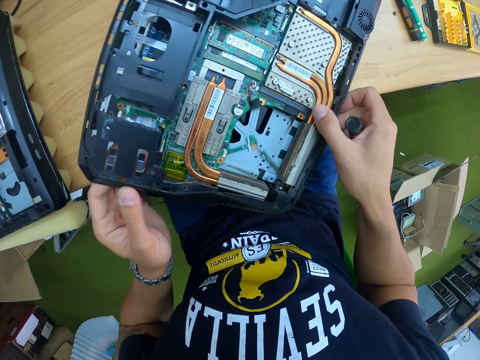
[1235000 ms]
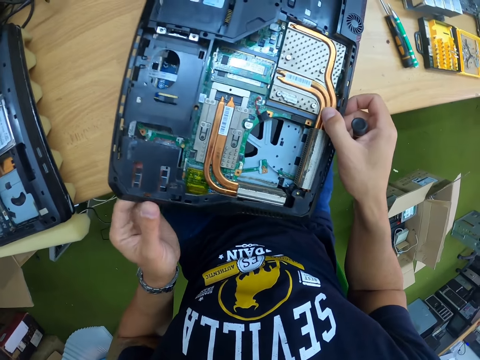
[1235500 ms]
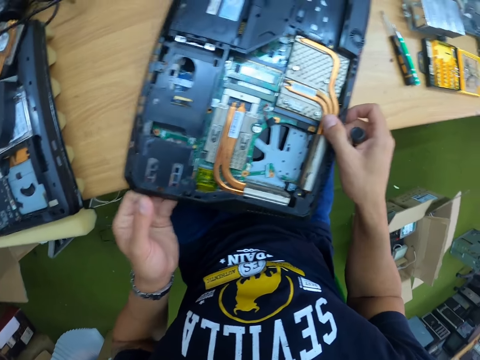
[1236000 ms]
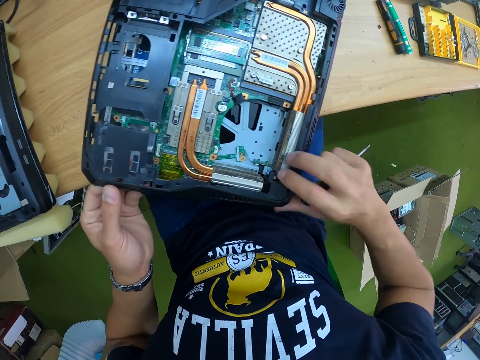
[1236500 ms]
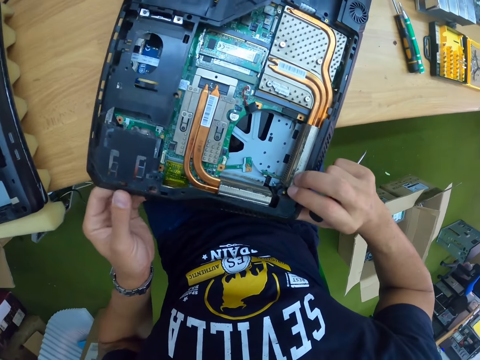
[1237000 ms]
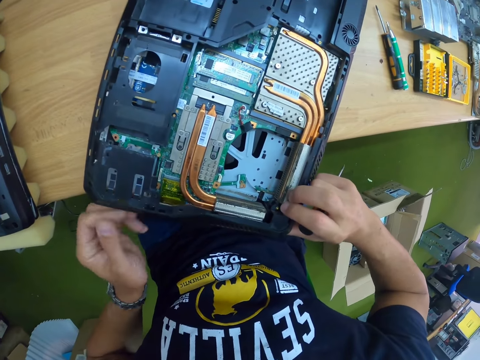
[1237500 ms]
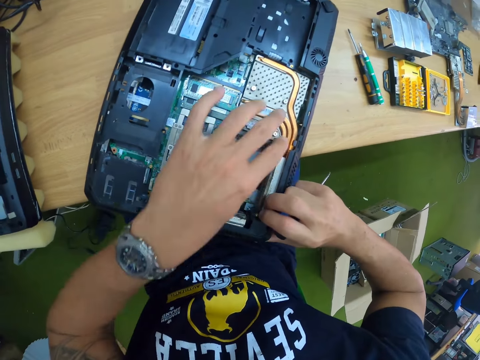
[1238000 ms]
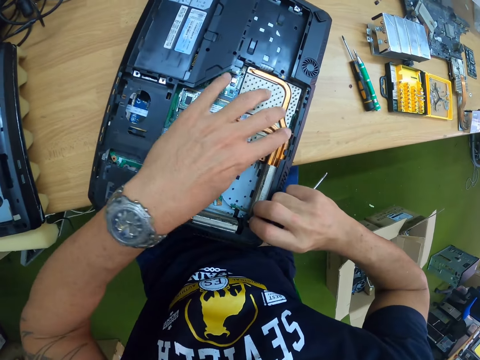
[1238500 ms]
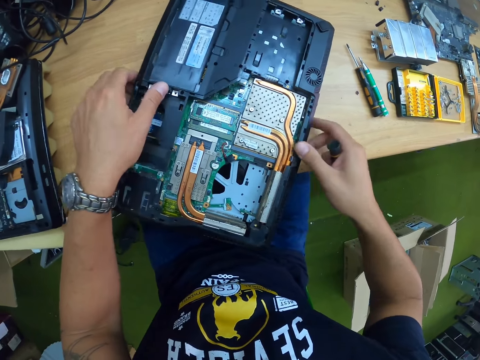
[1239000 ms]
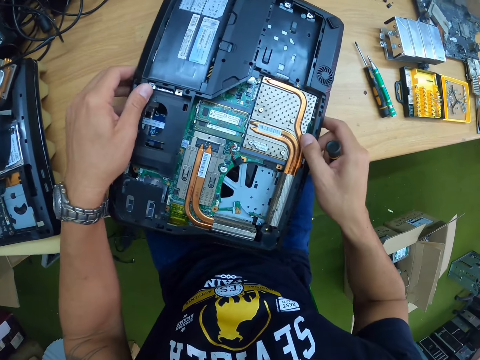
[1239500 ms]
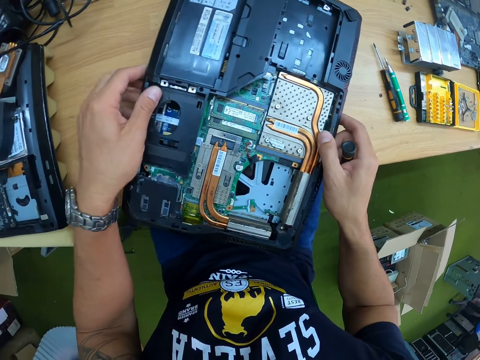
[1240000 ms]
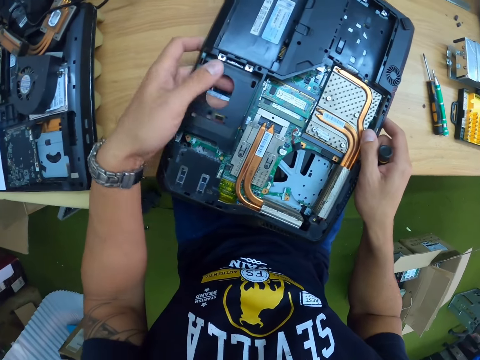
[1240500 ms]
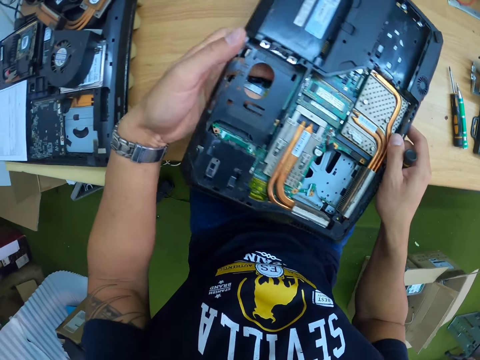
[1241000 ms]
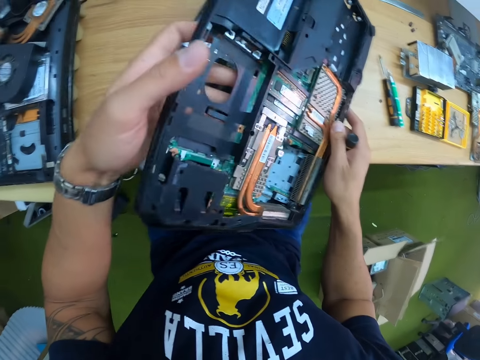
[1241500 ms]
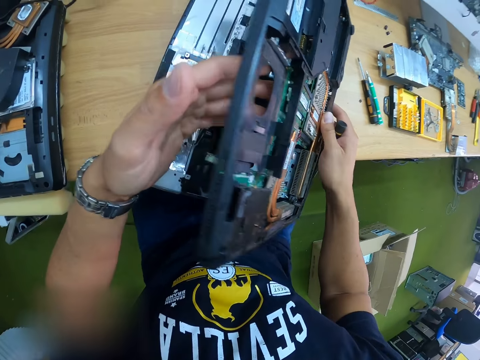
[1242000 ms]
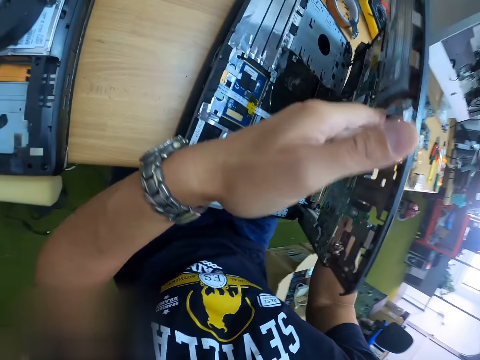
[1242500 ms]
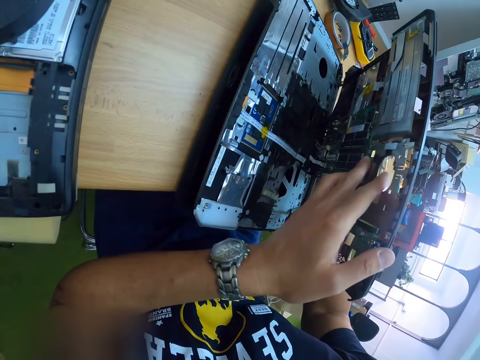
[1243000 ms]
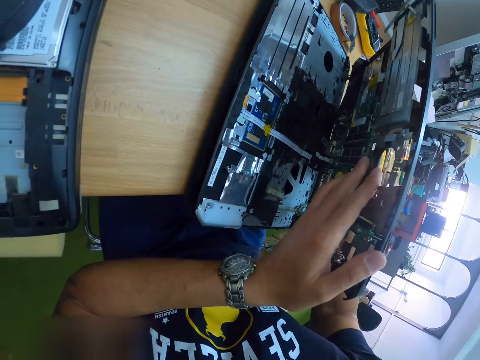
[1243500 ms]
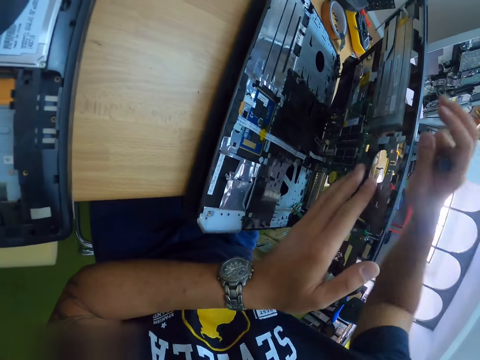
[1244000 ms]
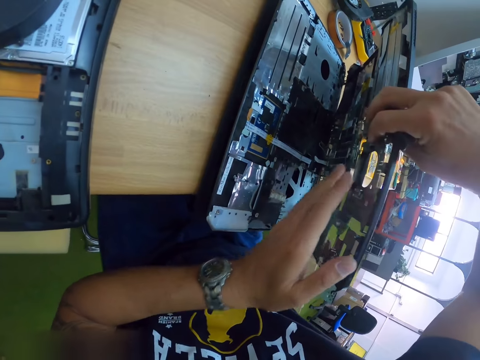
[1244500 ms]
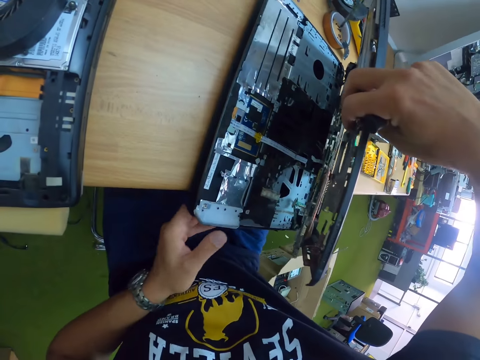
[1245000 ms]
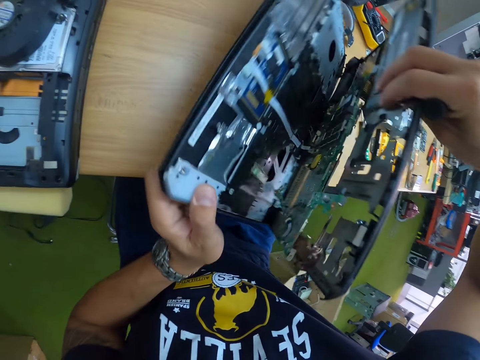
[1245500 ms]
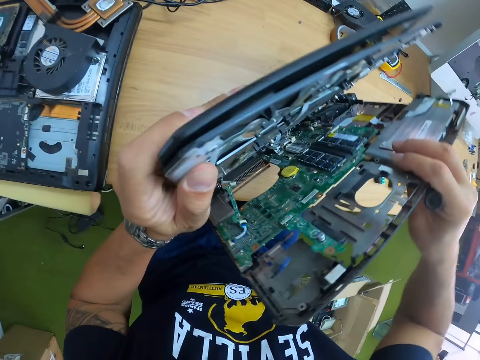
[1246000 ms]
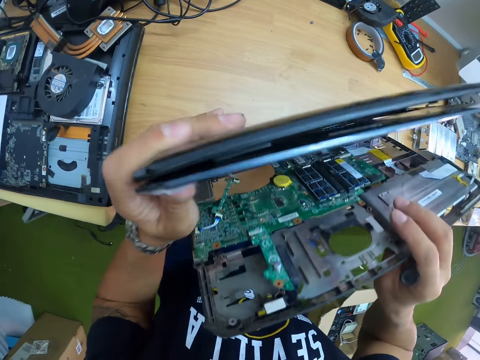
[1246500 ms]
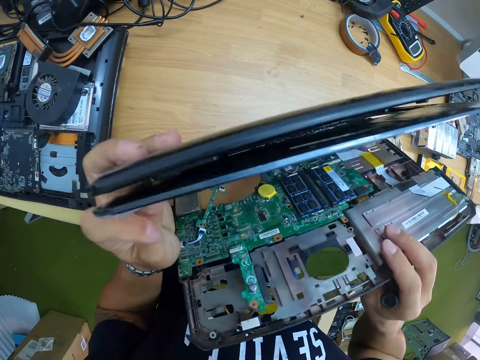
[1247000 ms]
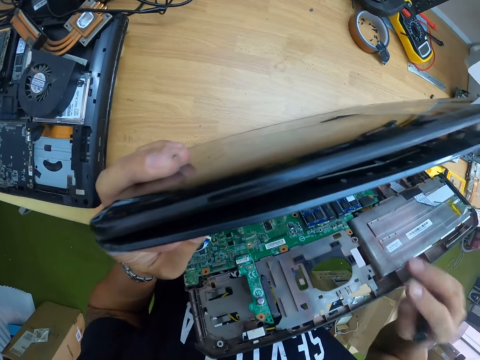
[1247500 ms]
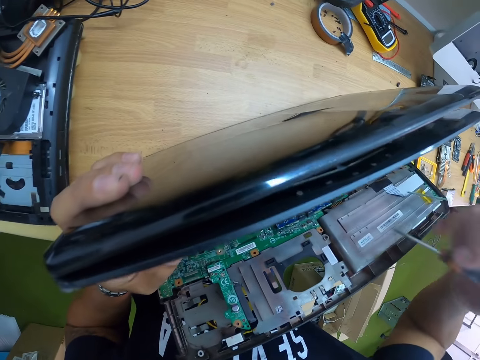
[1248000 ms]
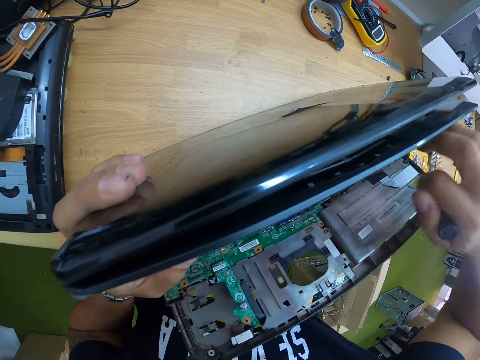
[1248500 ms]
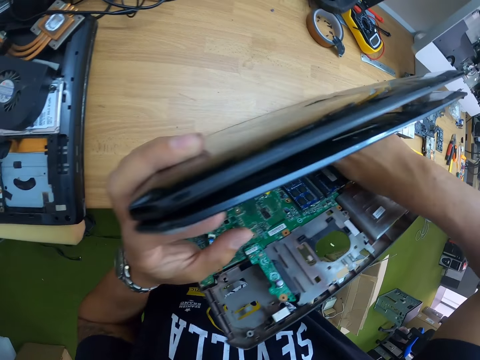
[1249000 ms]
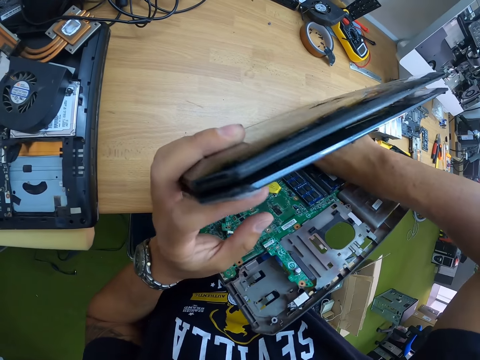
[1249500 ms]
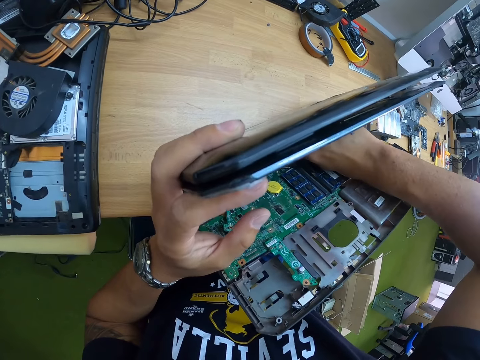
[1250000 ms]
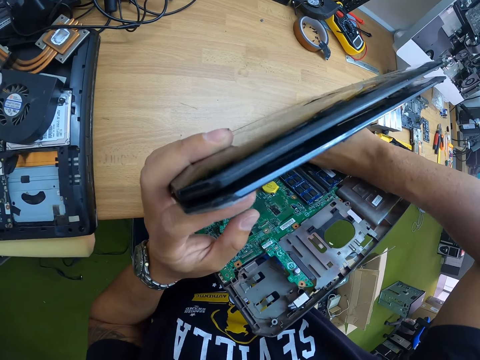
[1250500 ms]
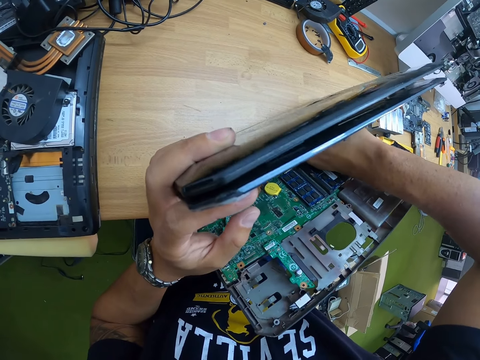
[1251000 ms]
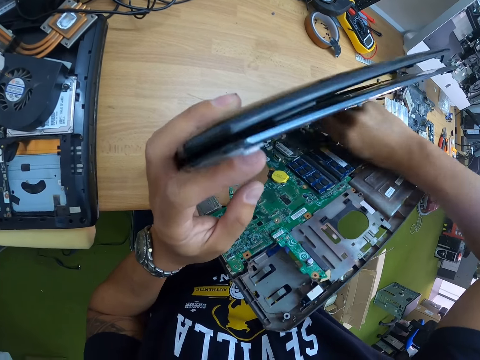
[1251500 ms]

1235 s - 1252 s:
The camera wearer fiddles with the panel of the laptop with both hands. He turns the laptop on the table with both hands. He adjusts some wires of the motherboard in the laptop with his right hand.

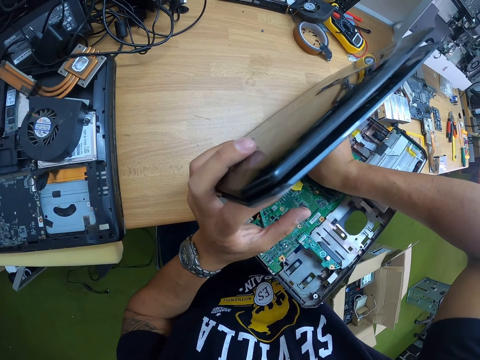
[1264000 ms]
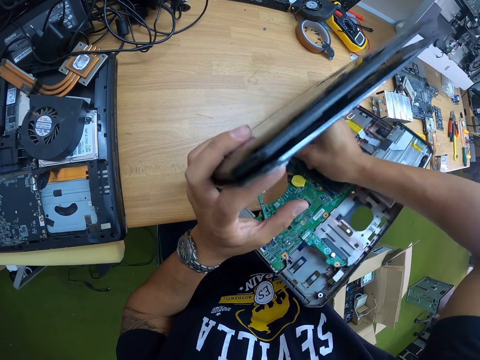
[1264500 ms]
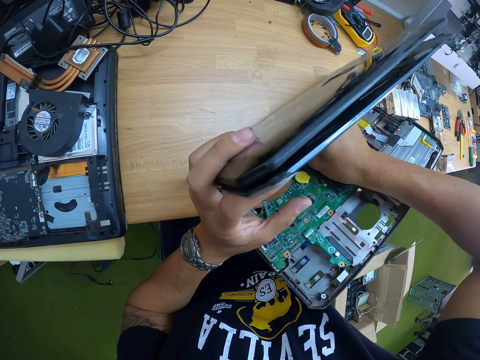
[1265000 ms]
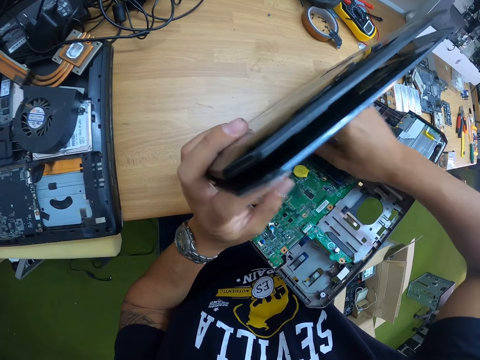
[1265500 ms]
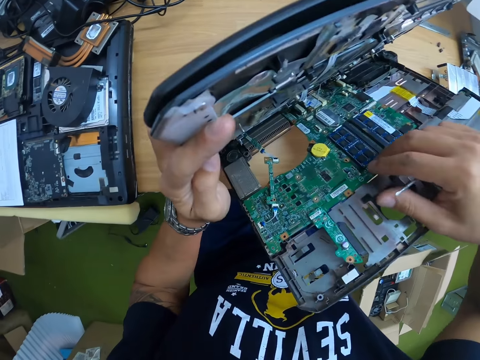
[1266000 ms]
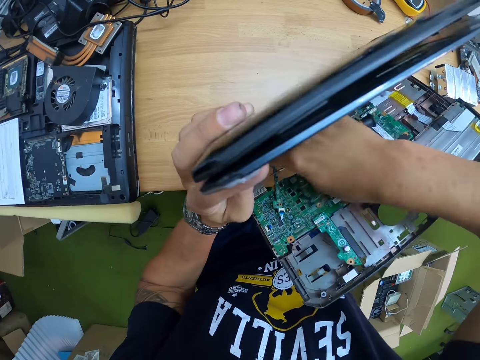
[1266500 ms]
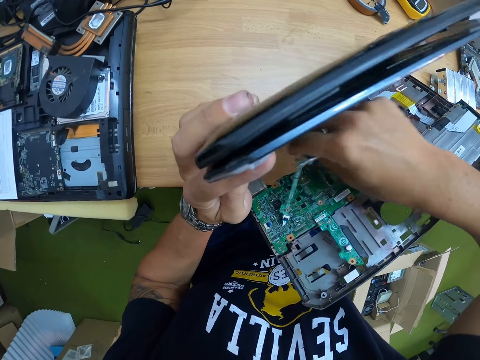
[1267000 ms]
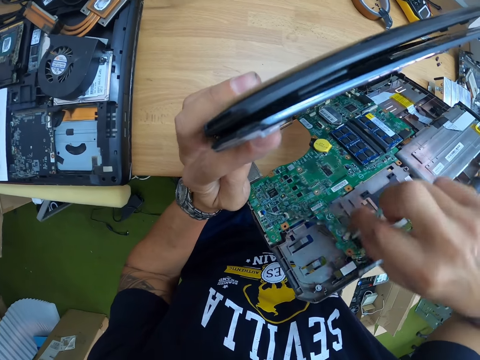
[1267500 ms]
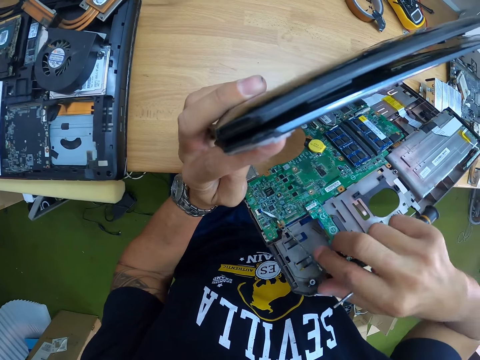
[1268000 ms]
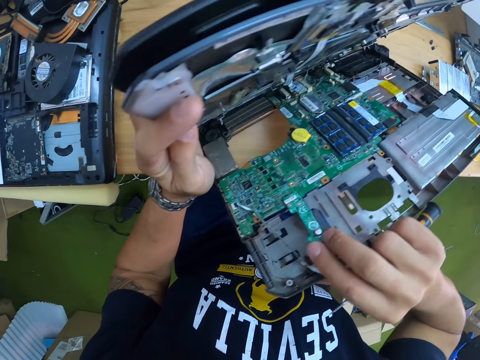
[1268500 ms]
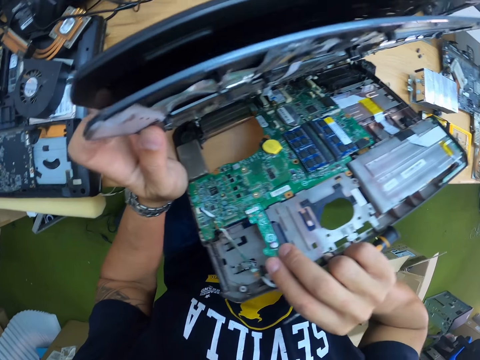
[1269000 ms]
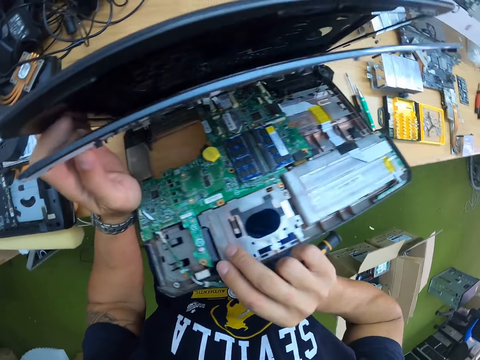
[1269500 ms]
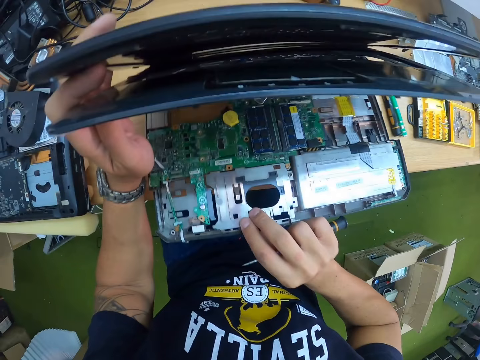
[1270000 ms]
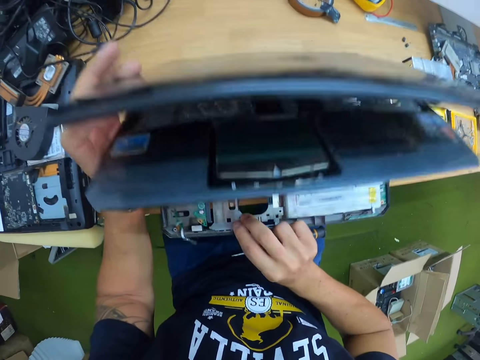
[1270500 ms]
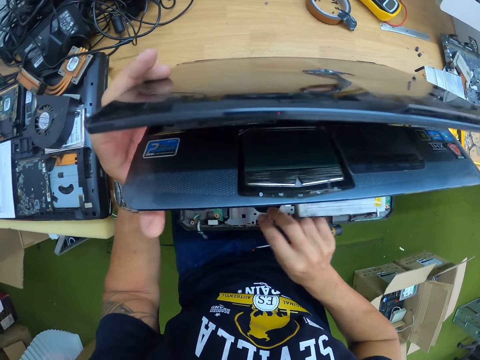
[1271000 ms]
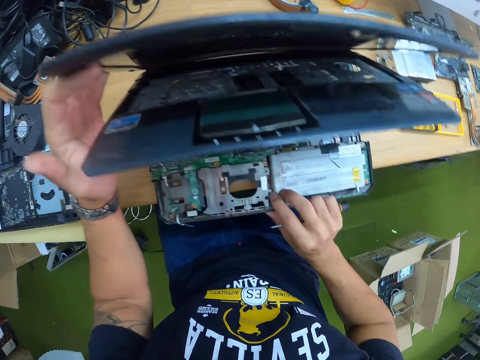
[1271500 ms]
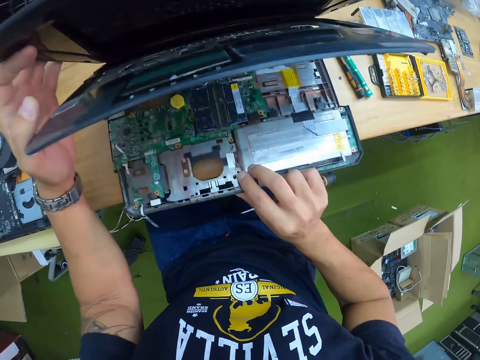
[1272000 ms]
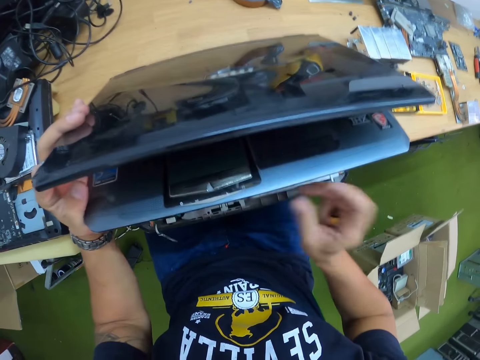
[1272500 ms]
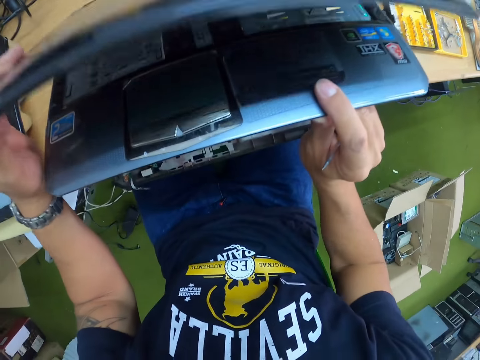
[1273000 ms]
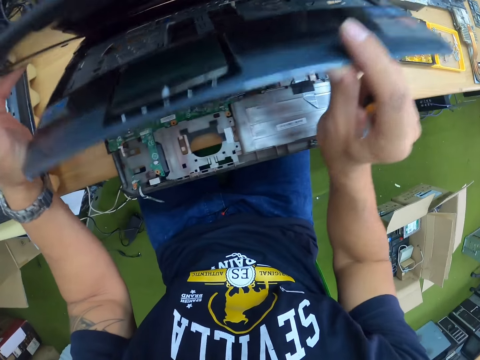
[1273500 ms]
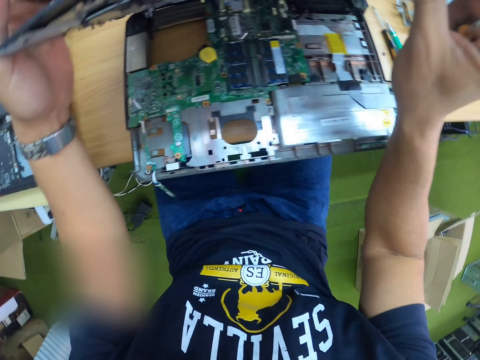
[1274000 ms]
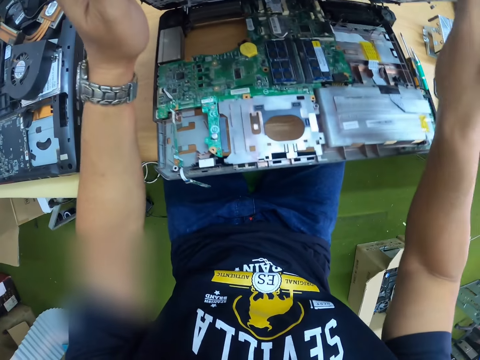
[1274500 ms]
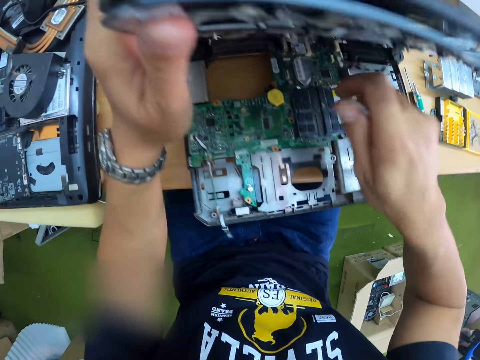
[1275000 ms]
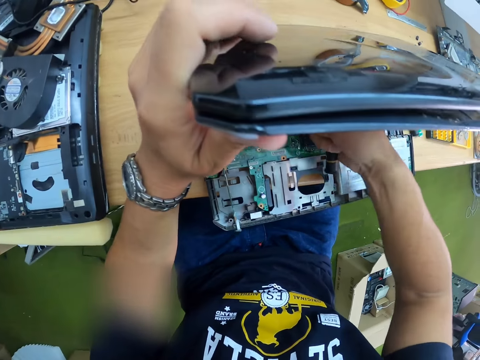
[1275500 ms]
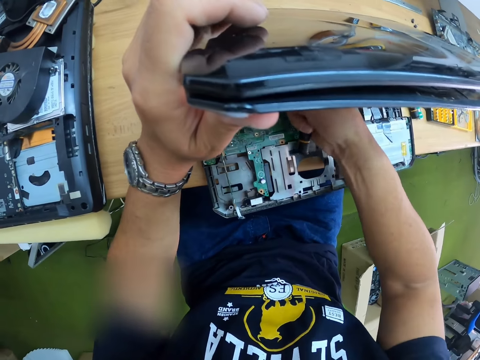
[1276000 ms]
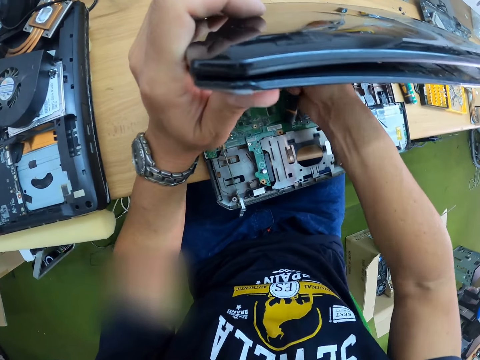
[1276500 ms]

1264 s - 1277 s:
The camera wearer adjusts a wire of the motherboard in the laptop with his right hand. He places the laptop flat on the table with both hands. He examines the laptop on the table with both hands. He adjusts the wire of the motherboard in the laptop with his right hand.
